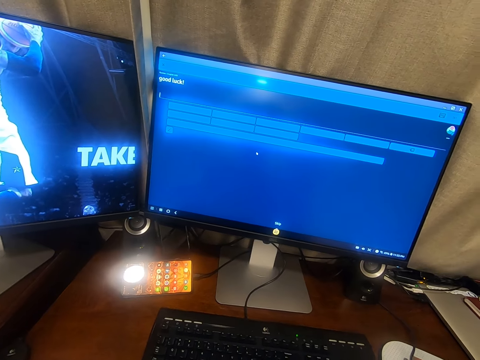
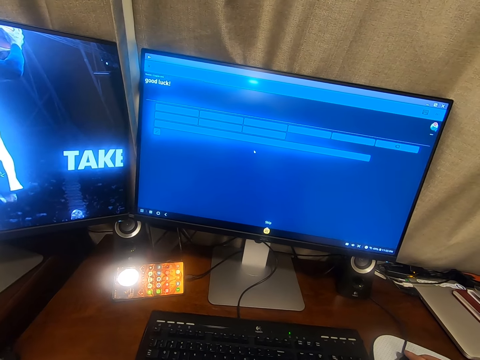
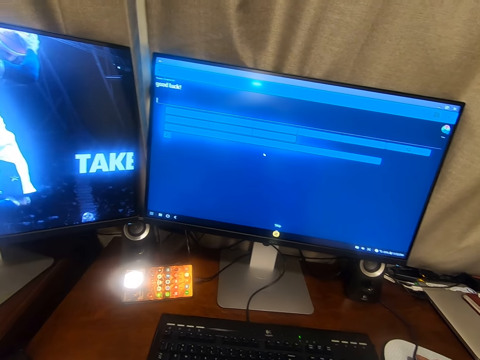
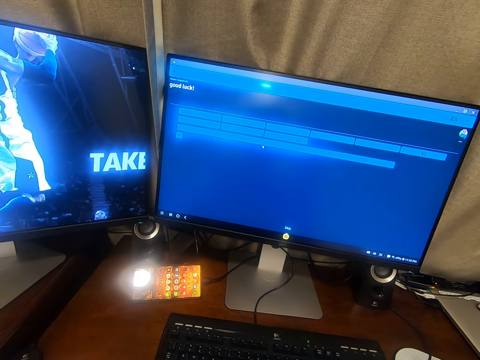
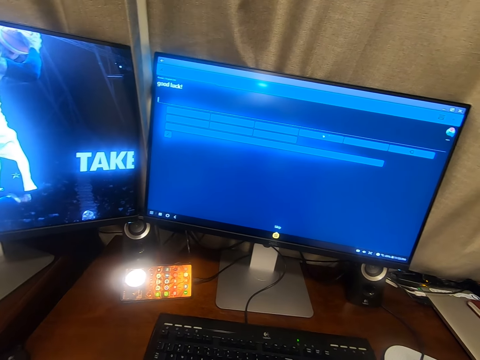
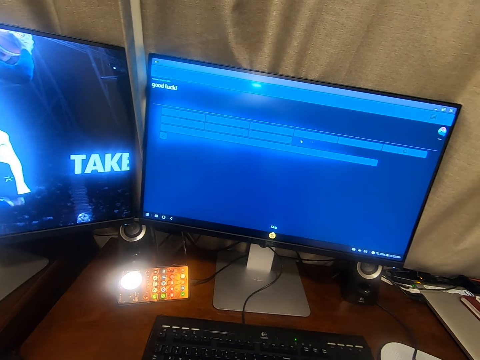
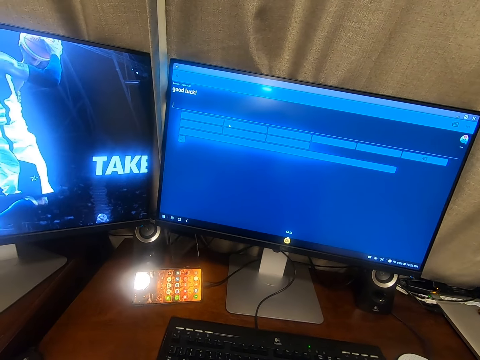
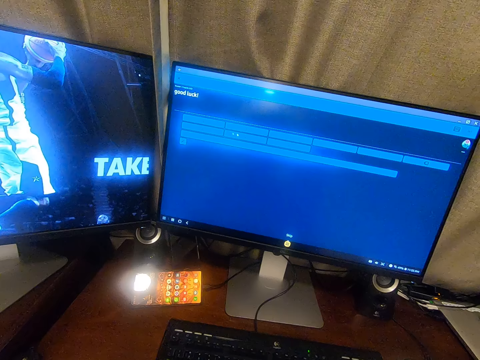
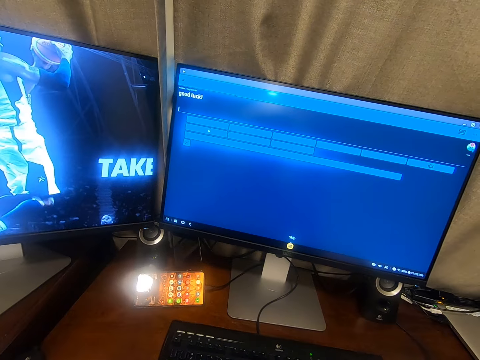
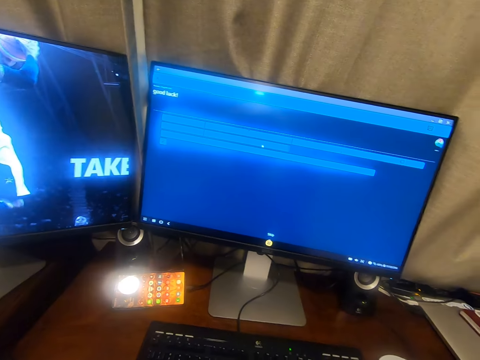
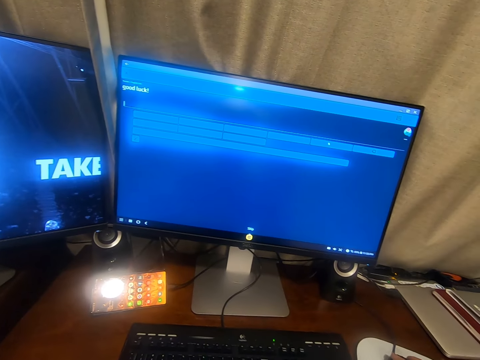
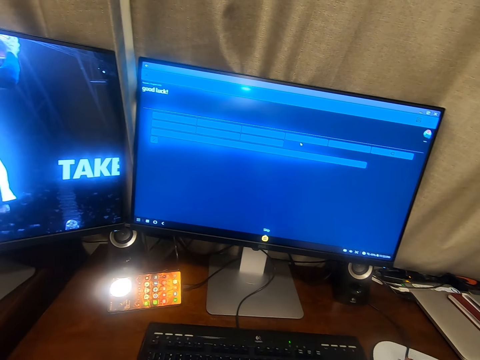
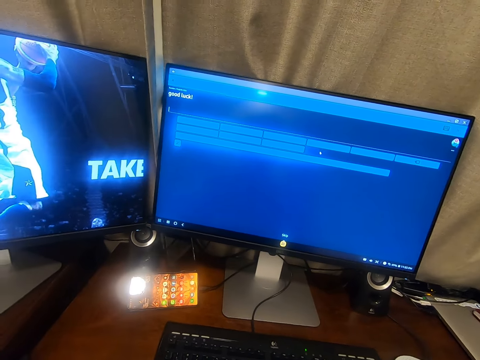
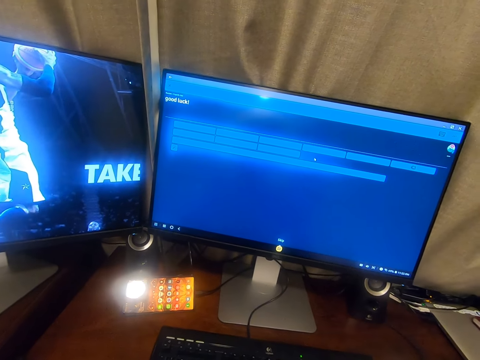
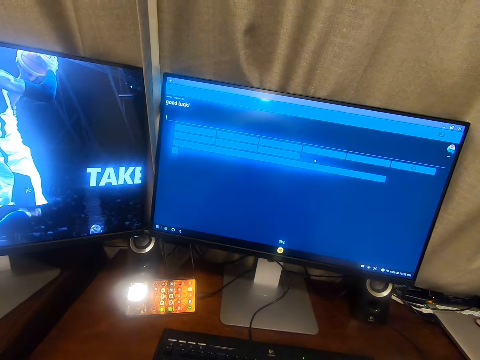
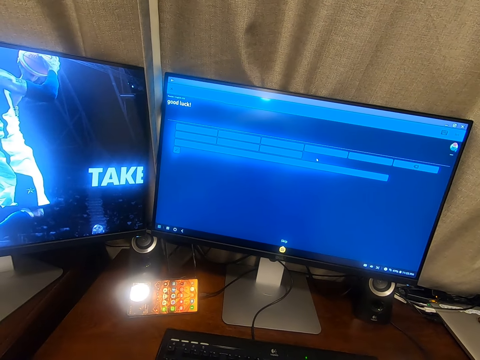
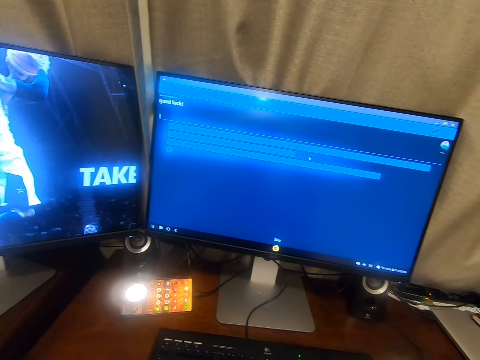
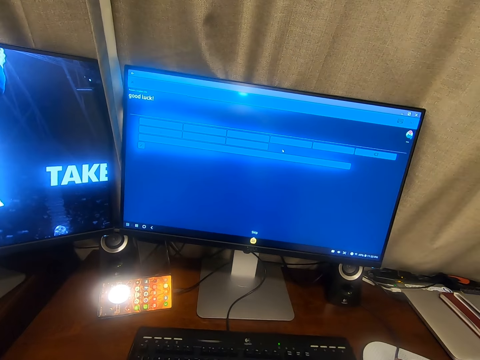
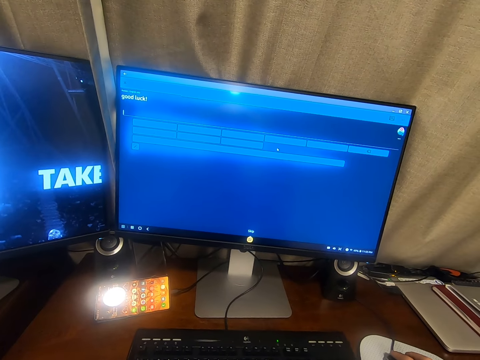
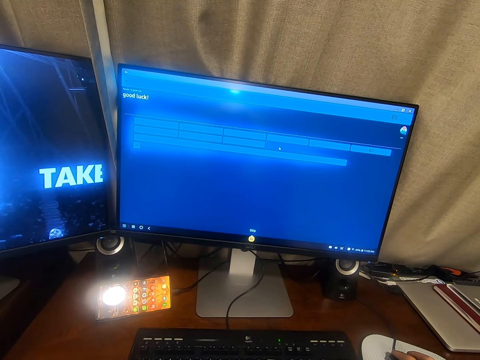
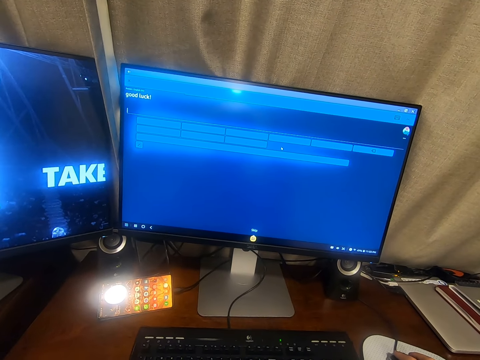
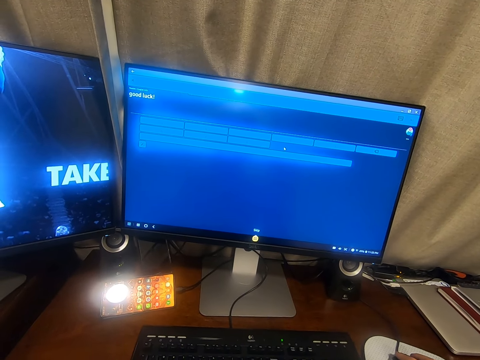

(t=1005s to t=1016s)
The camera wearer interacts with something. They look at the desktop.

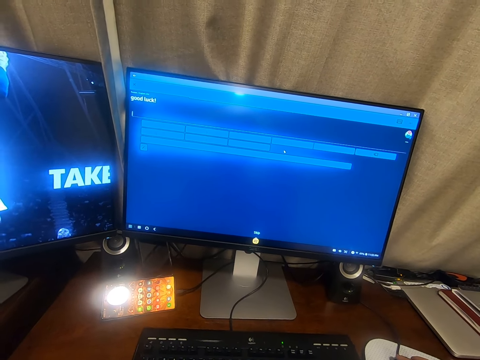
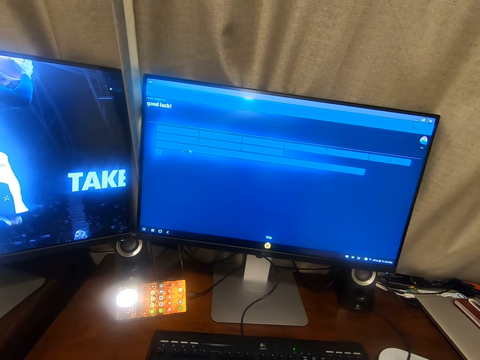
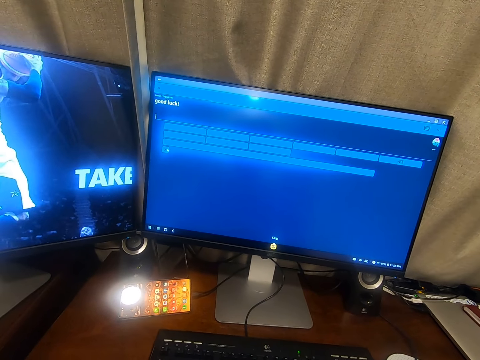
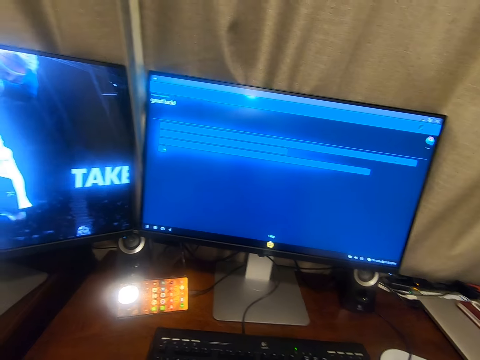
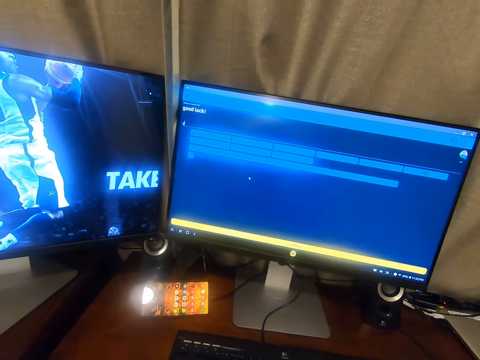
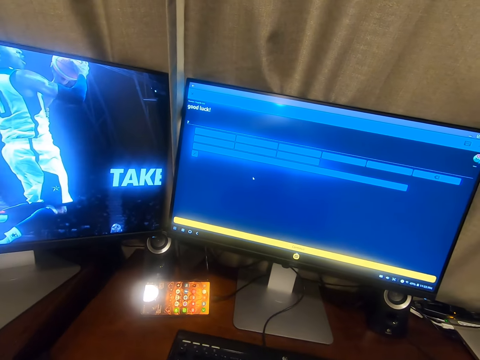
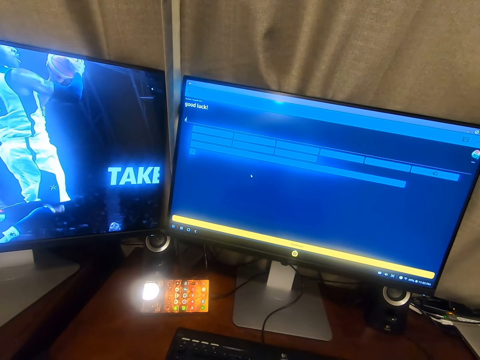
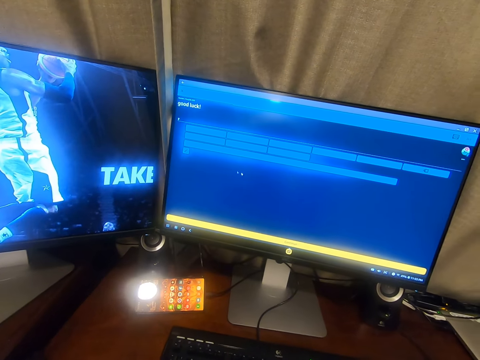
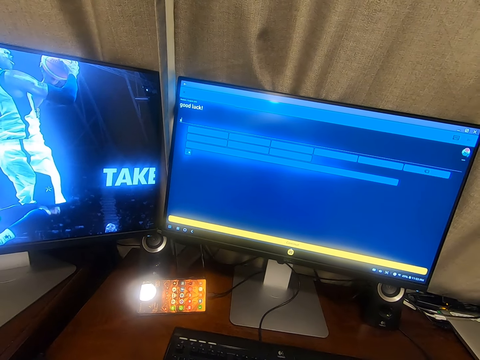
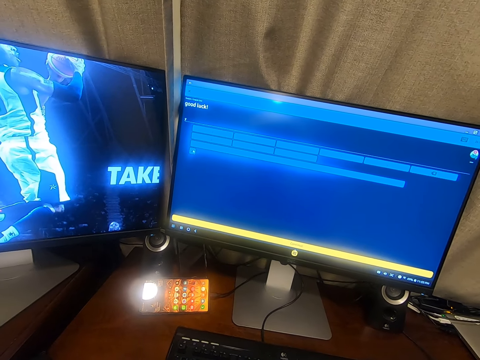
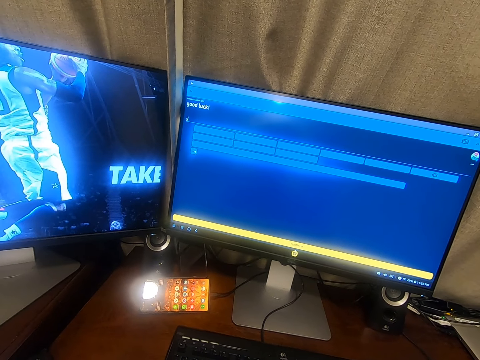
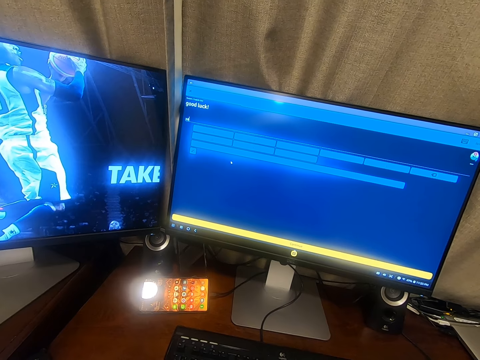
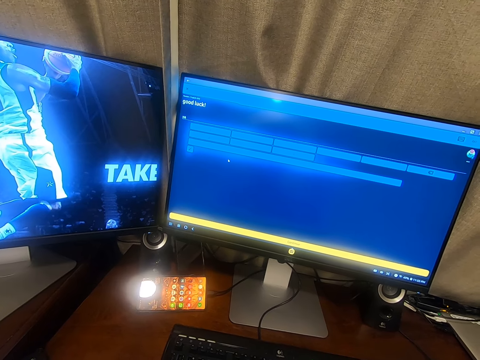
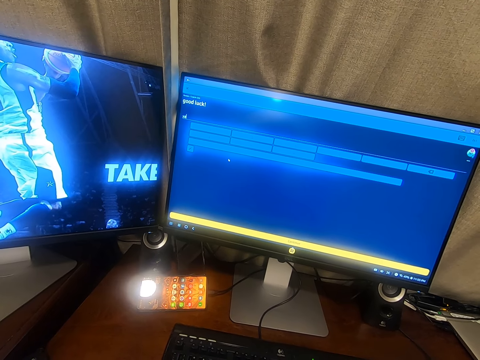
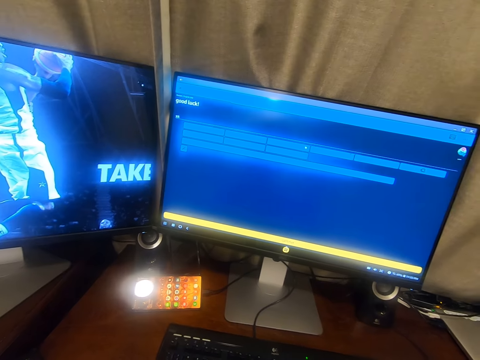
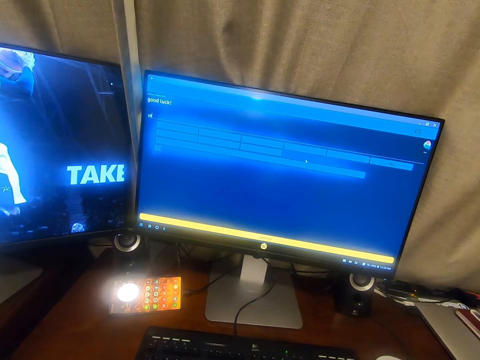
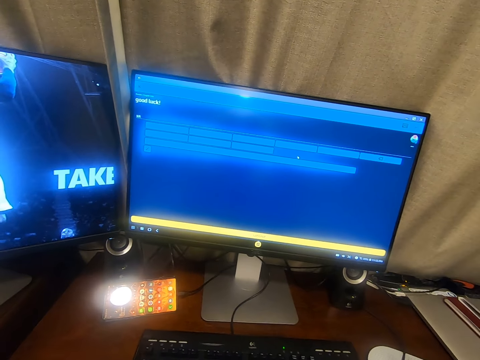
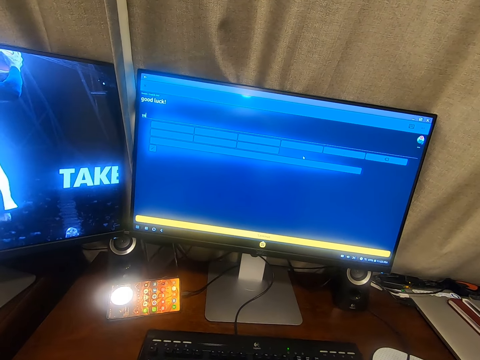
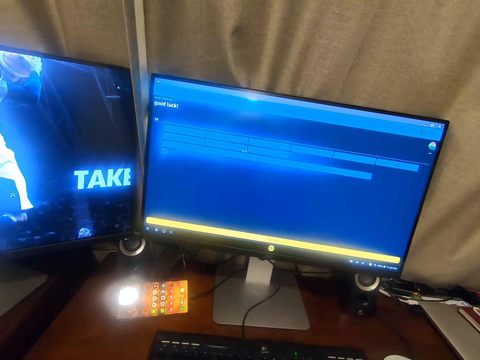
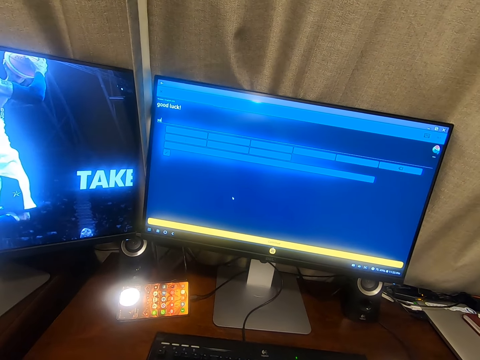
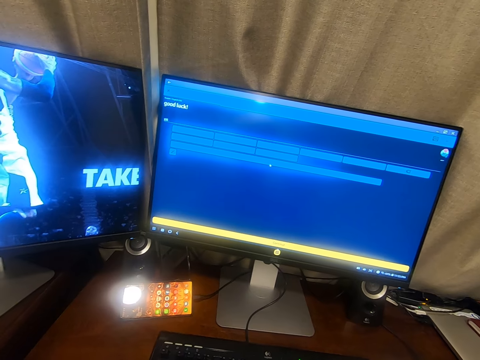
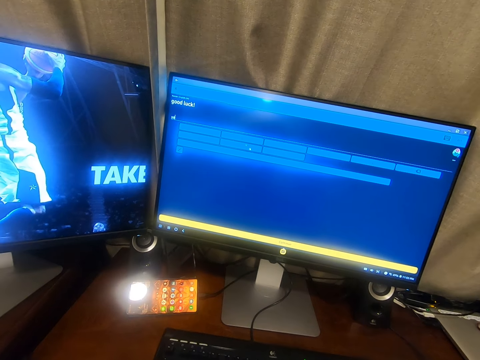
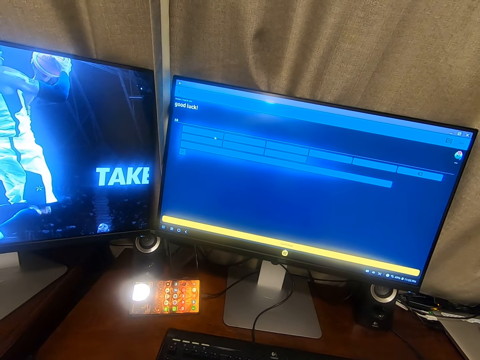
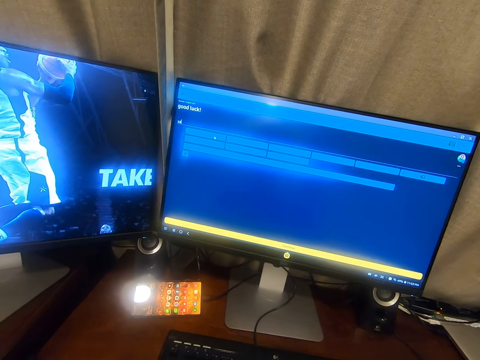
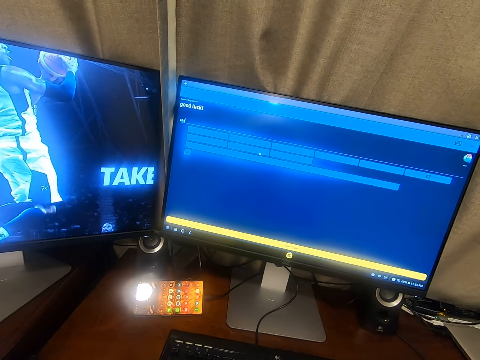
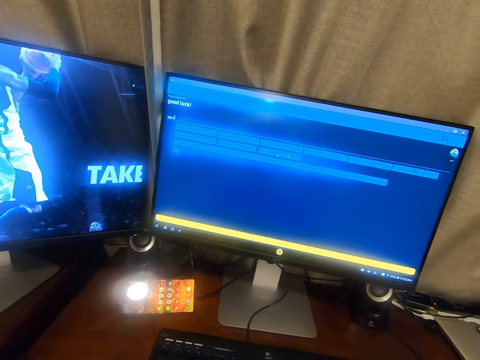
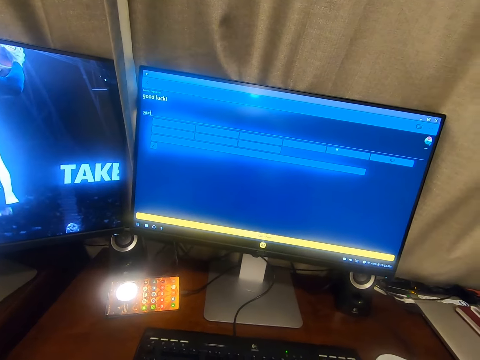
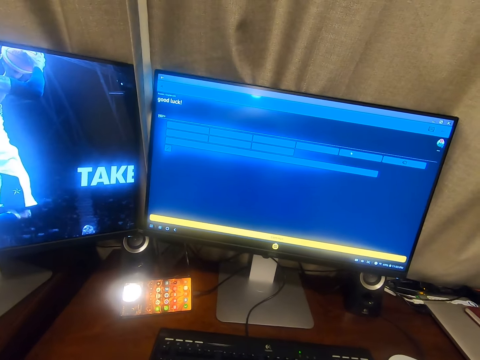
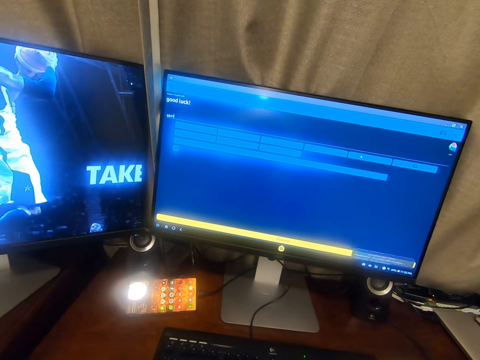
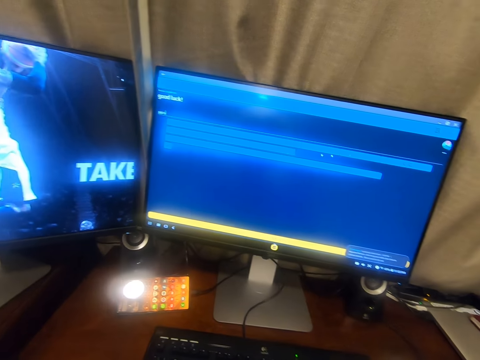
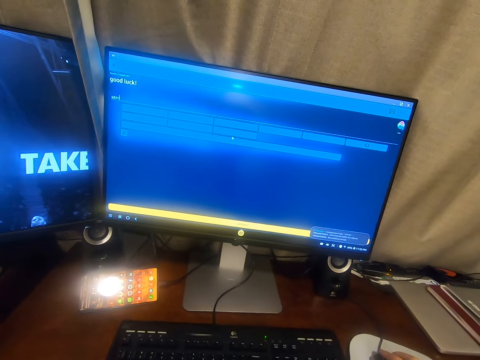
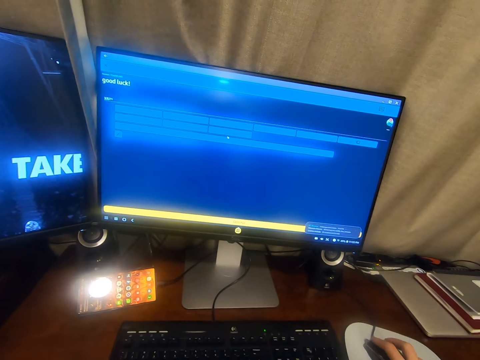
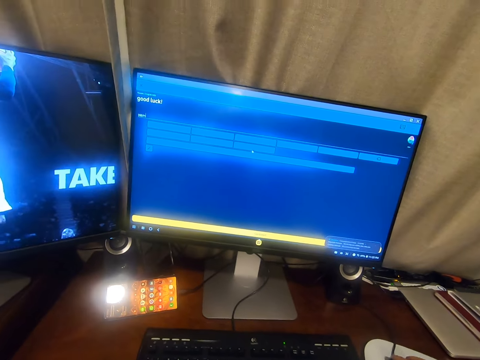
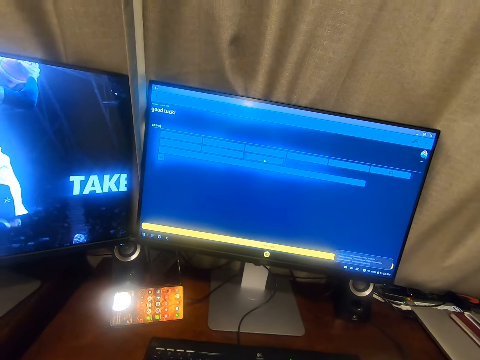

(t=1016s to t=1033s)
The camera wearer uses the computer. They converse. They operate a desktop.
